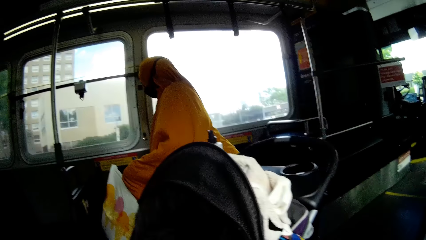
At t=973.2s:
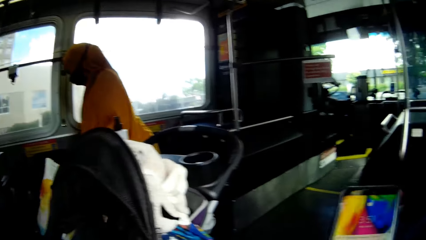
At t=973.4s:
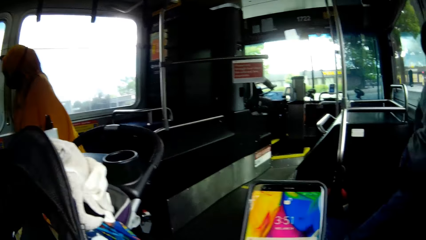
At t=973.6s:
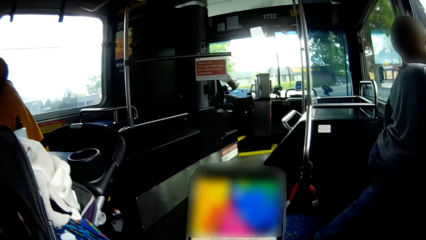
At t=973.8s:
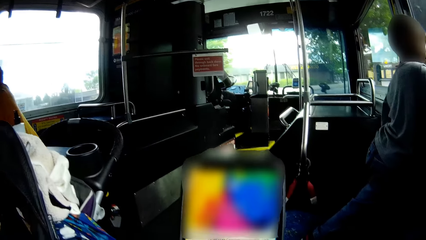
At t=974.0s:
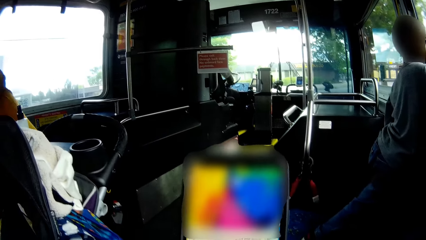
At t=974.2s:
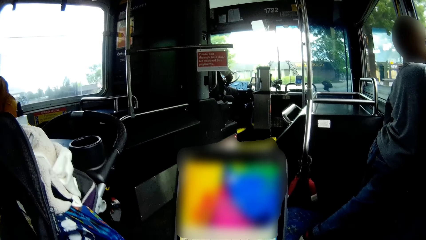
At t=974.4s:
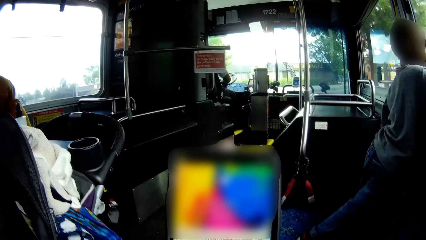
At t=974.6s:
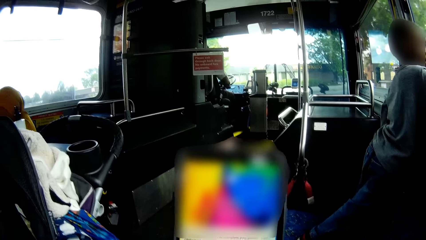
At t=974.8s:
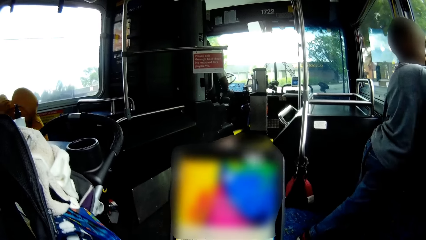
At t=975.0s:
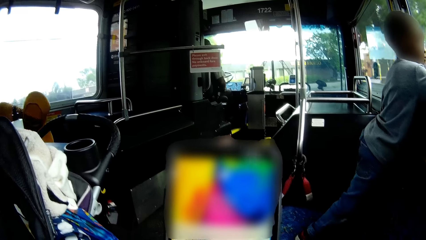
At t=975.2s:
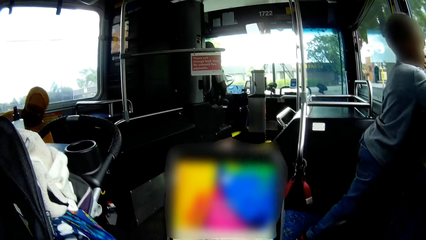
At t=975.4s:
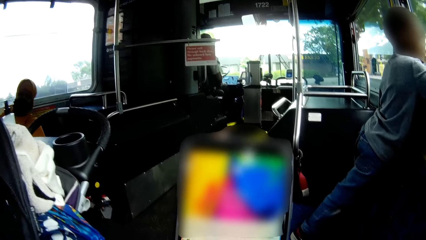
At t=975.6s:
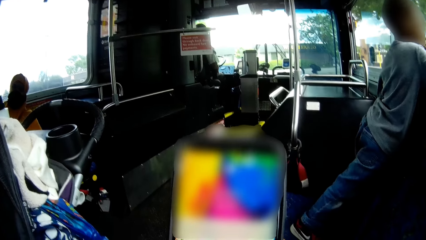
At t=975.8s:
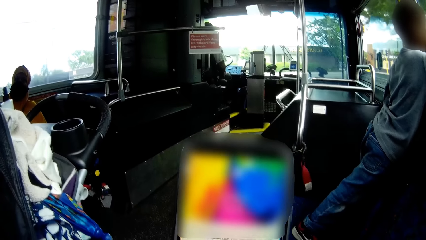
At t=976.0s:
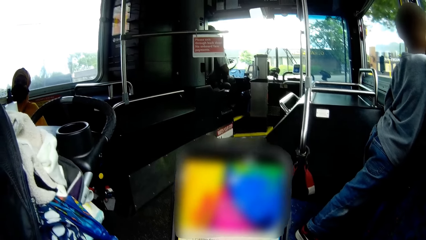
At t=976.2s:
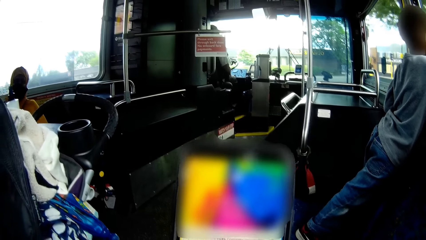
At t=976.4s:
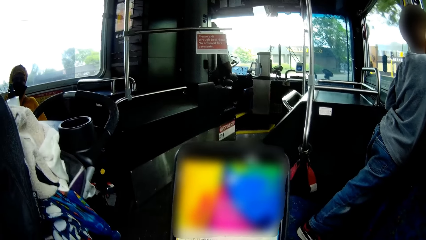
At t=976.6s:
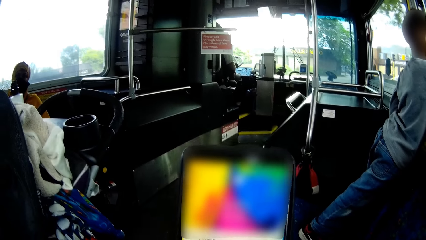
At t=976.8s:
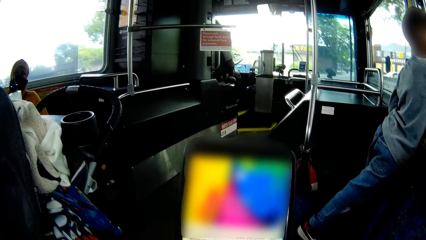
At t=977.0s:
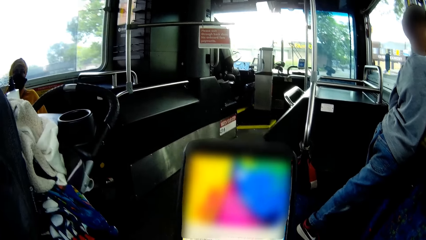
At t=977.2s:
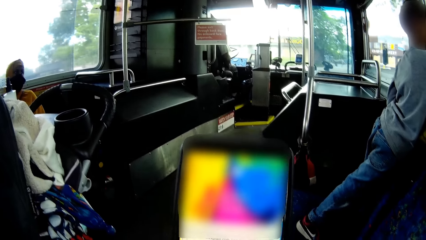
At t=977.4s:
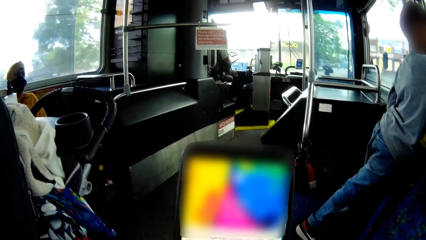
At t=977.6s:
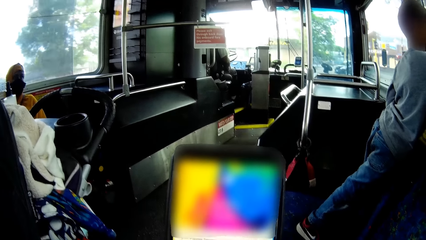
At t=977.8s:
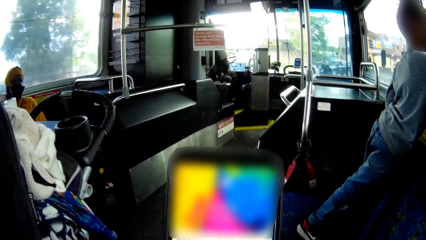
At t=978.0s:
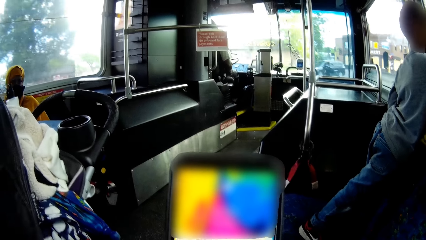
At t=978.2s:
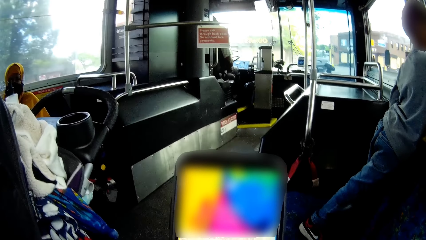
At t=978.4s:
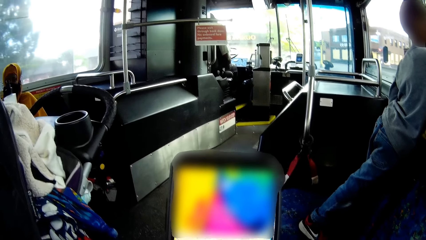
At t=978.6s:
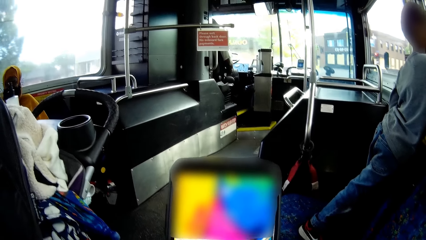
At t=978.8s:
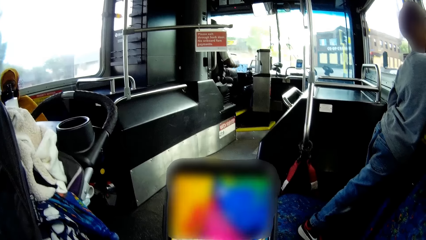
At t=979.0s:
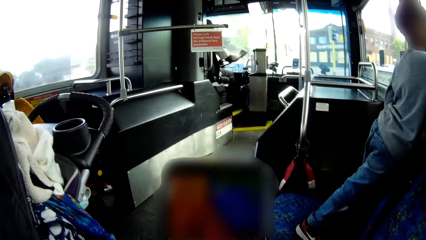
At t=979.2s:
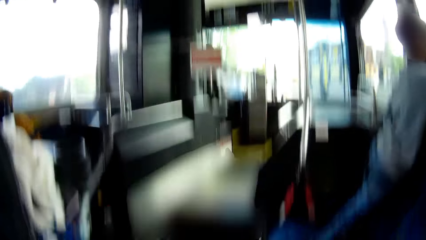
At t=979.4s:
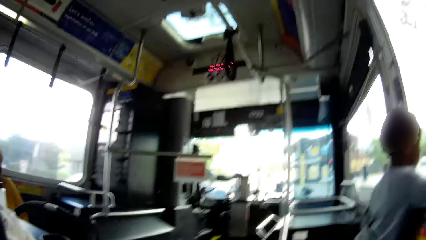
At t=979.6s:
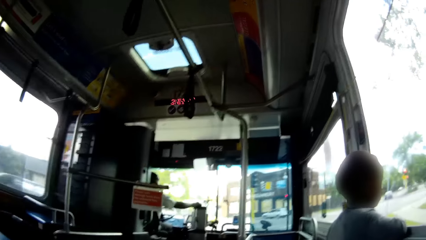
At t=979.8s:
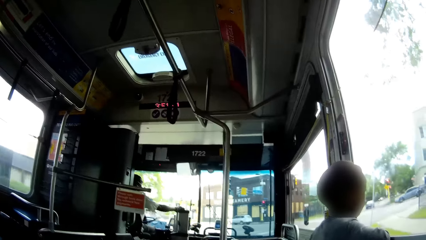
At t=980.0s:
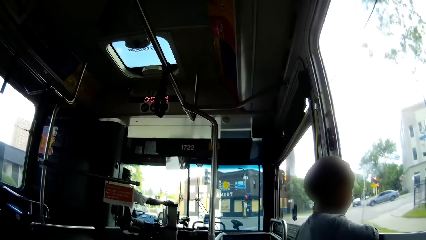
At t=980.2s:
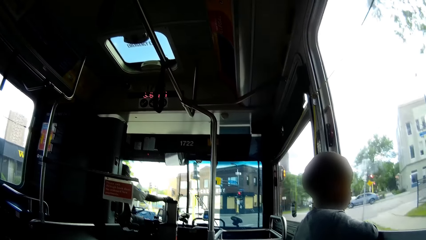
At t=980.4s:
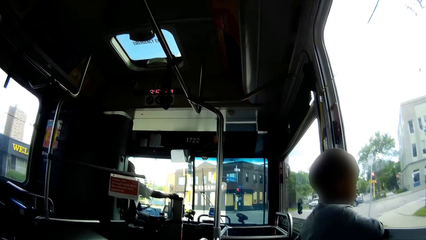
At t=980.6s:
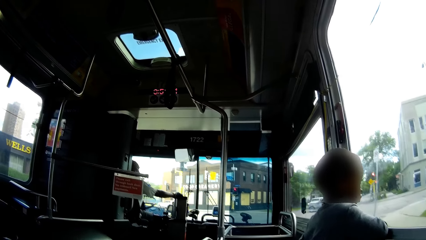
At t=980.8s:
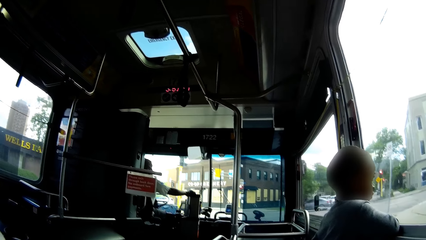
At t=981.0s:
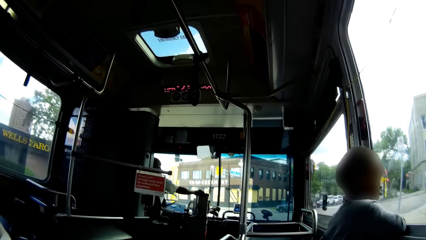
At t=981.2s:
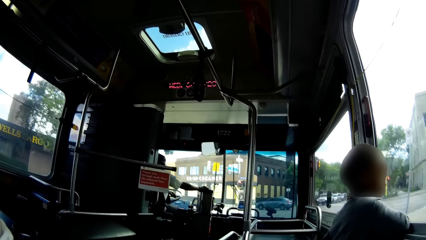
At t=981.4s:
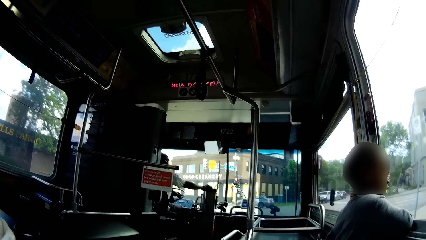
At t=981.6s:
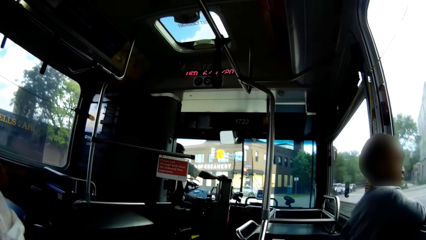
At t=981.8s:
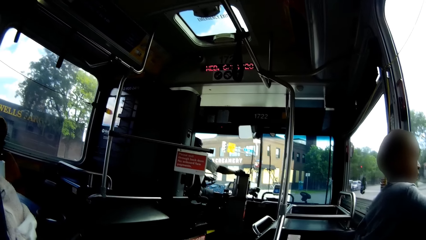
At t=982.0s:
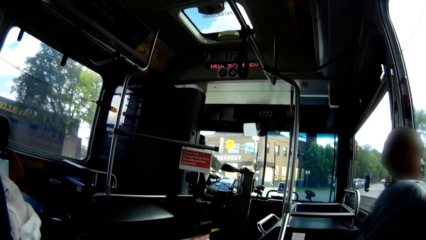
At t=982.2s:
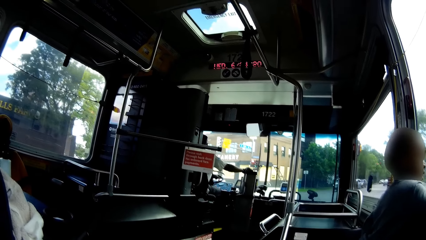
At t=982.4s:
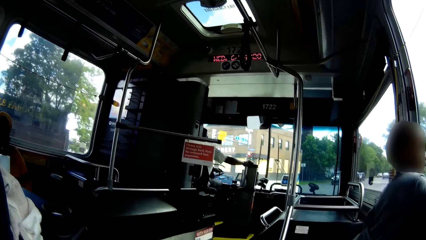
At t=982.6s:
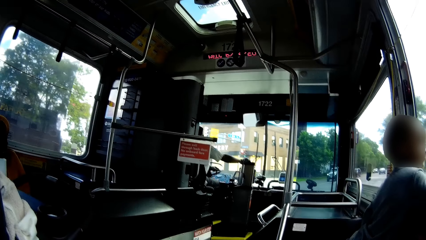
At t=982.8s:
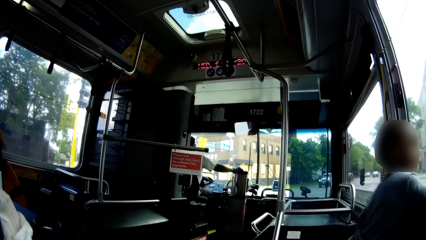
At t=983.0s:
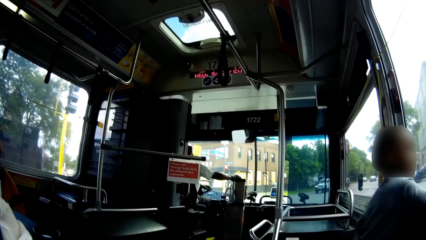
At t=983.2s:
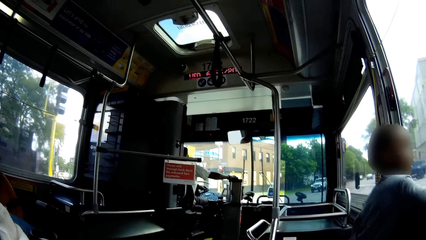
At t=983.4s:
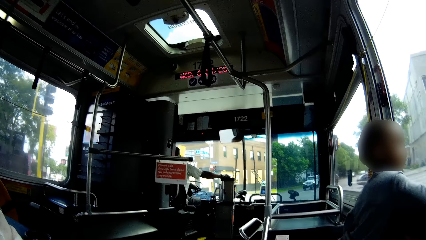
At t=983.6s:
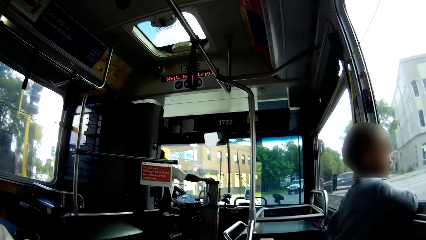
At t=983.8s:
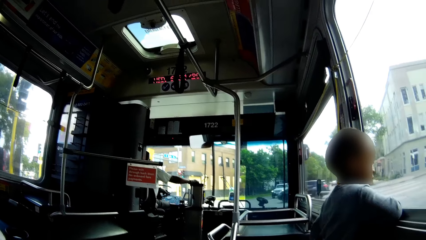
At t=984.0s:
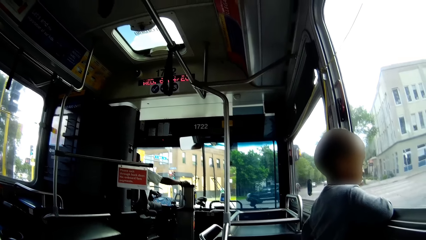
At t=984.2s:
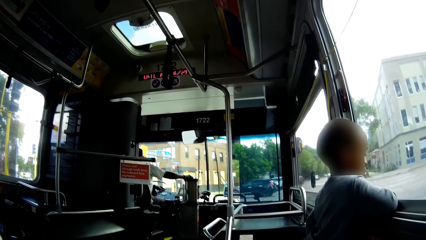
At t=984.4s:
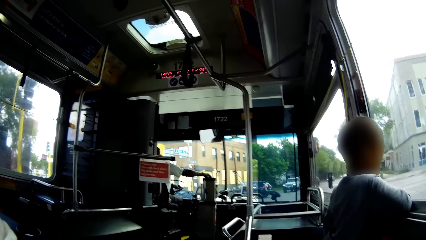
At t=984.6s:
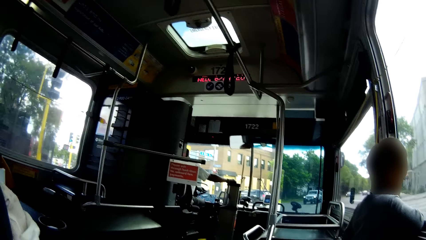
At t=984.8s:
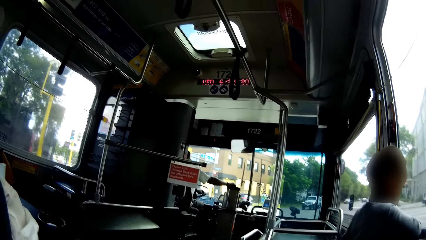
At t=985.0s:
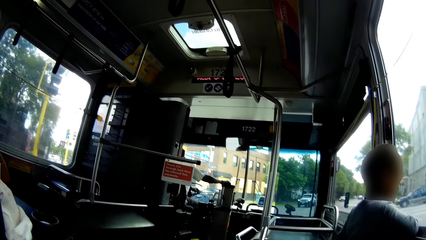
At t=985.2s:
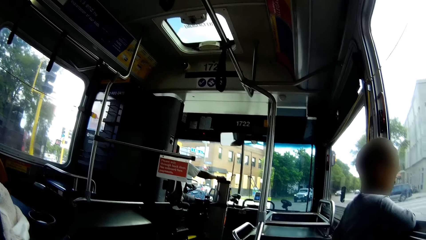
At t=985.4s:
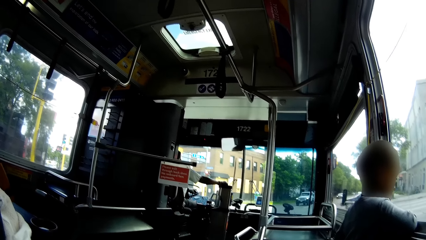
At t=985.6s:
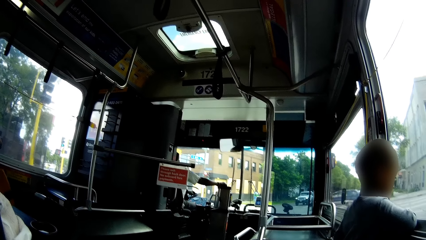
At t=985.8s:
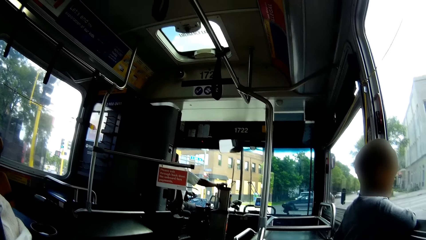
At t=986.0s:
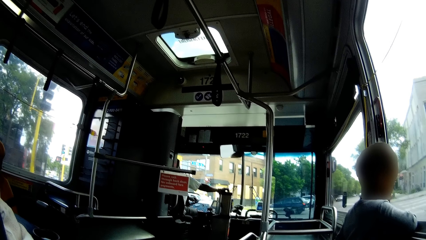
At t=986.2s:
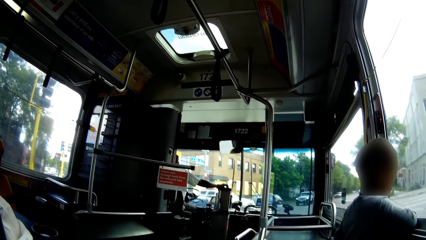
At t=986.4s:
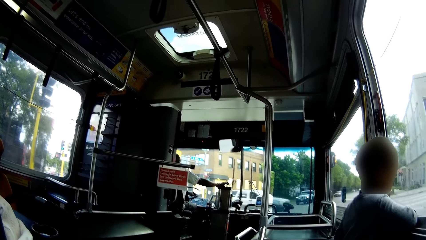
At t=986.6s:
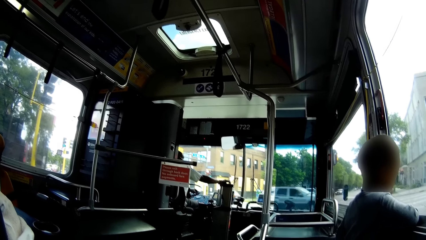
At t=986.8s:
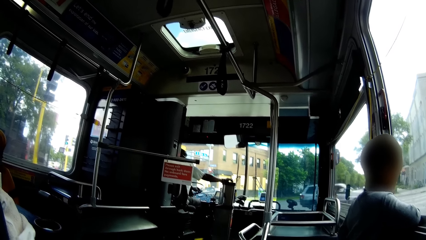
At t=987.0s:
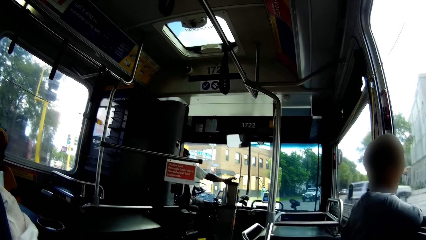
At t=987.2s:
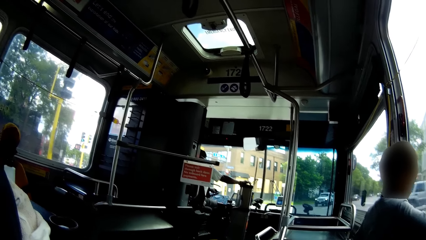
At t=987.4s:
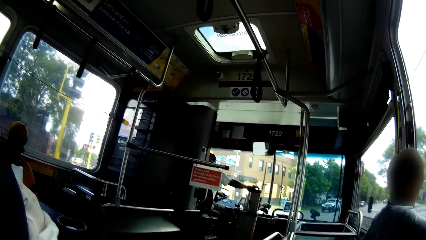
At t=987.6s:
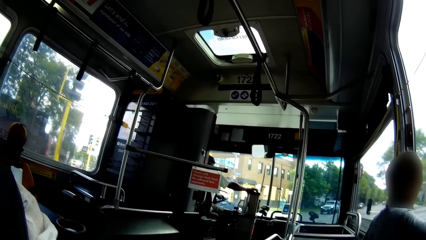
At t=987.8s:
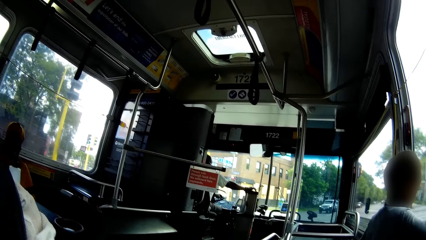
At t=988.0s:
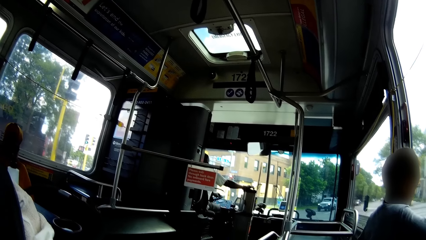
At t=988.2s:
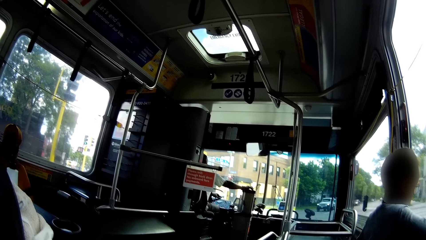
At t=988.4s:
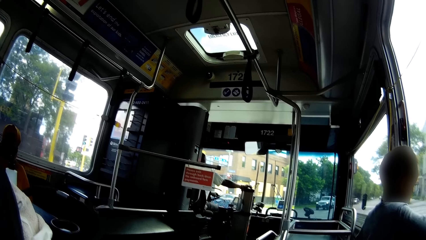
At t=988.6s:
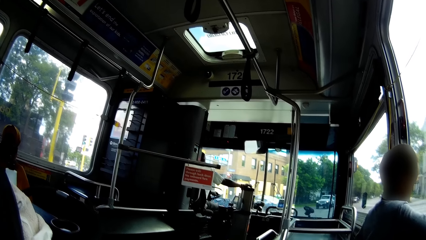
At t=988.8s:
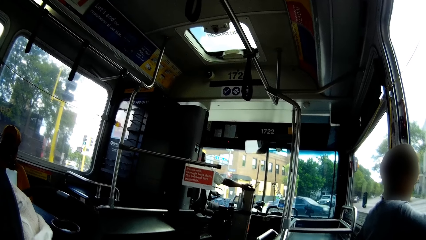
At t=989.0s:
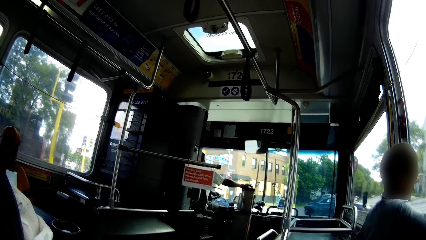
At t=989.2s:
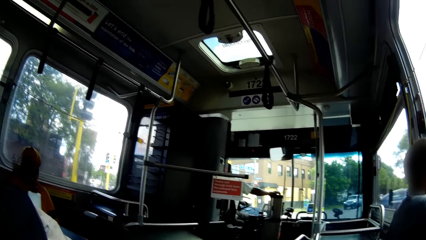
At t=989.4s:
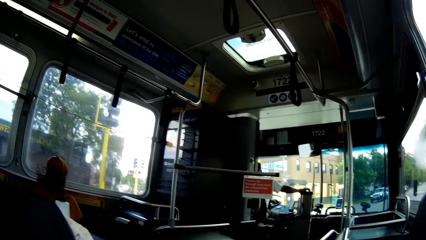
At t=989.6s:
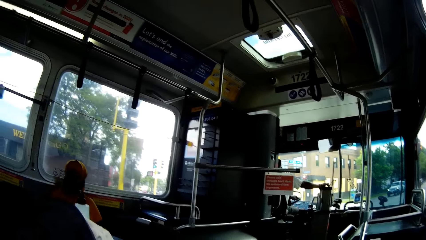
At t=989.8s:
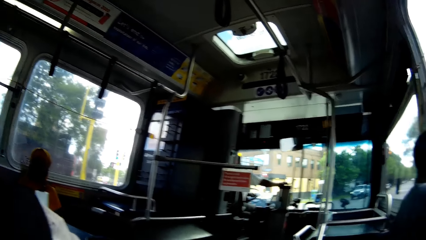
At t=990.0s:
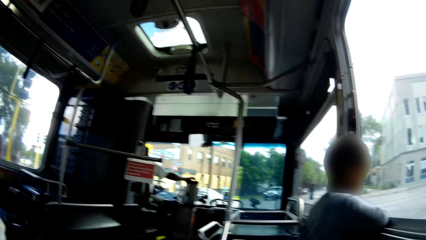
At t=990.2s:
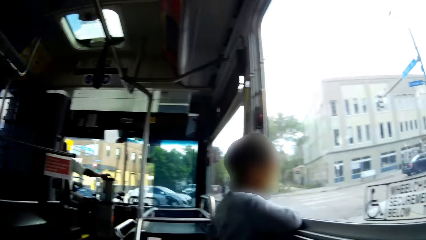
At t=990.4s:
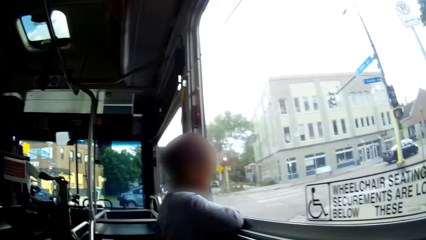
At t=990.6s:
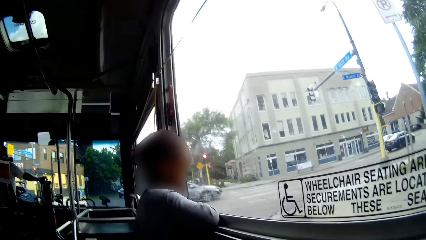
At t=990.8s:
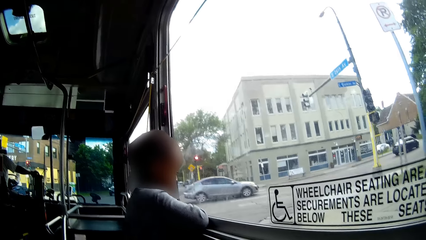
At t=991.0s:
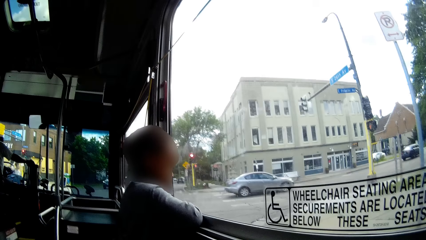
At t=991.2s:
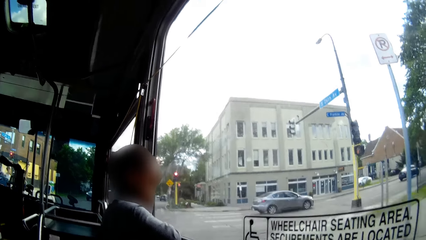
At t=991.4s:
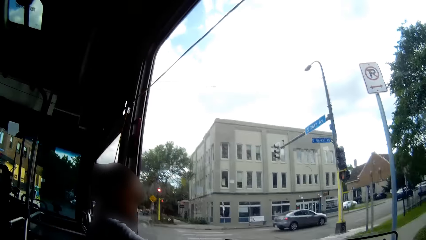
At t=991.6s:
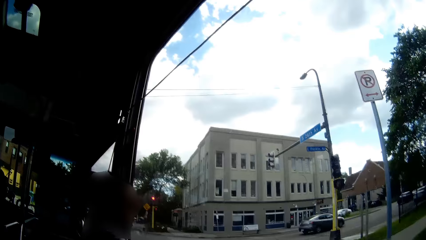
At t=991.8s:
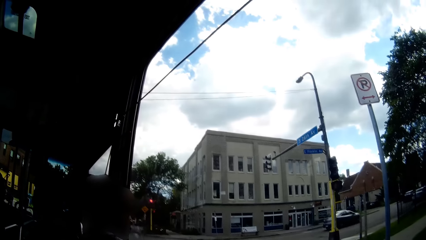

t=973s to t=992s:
A woman sits on a chair. The camera wearer operates her phone. They look around.
